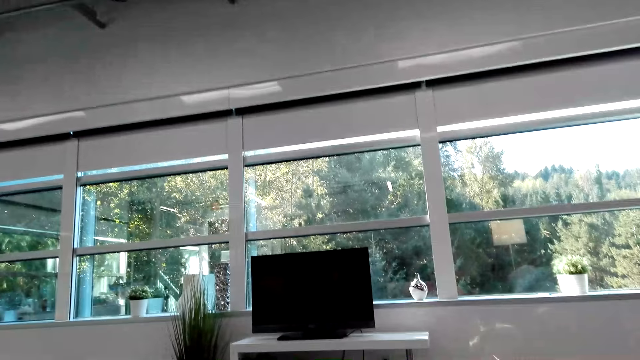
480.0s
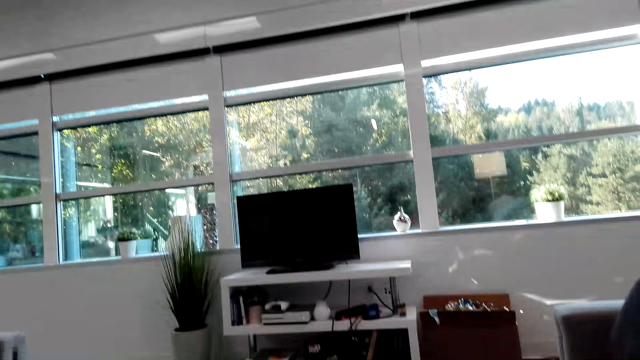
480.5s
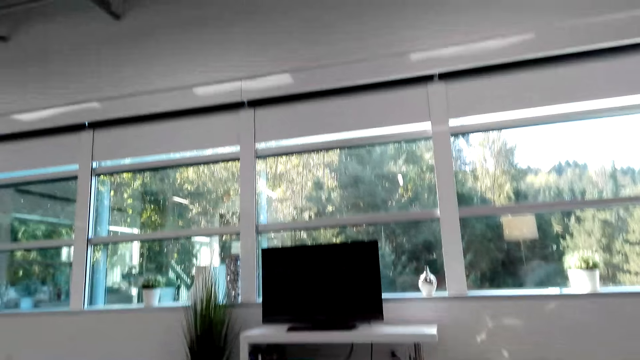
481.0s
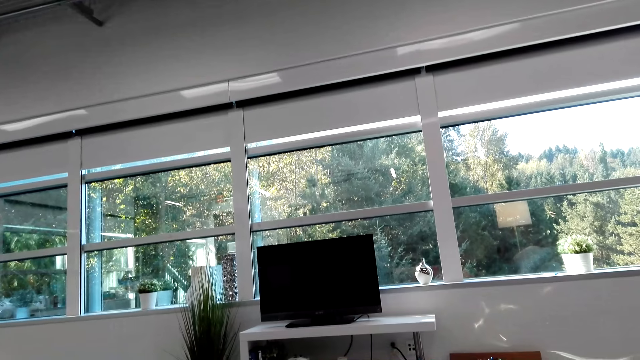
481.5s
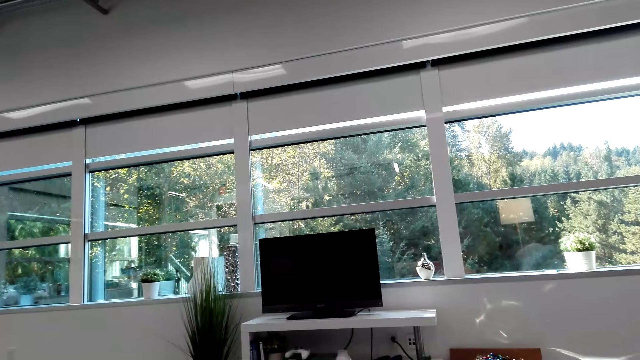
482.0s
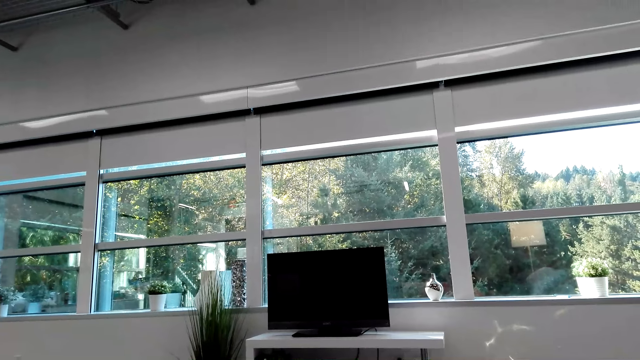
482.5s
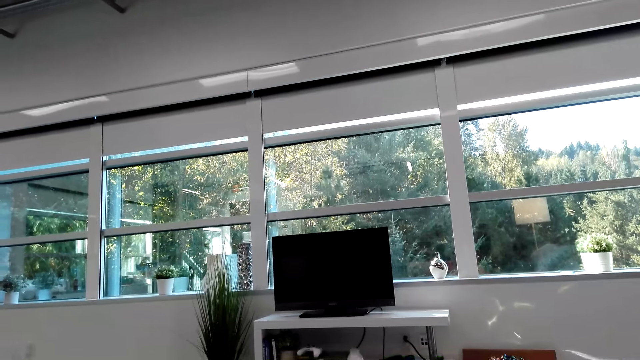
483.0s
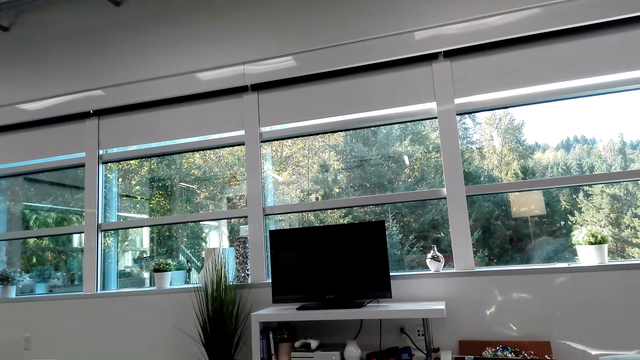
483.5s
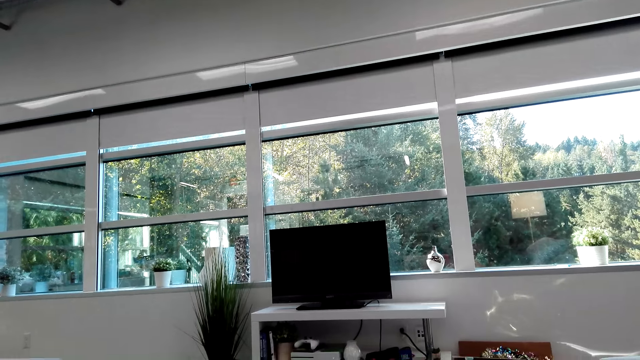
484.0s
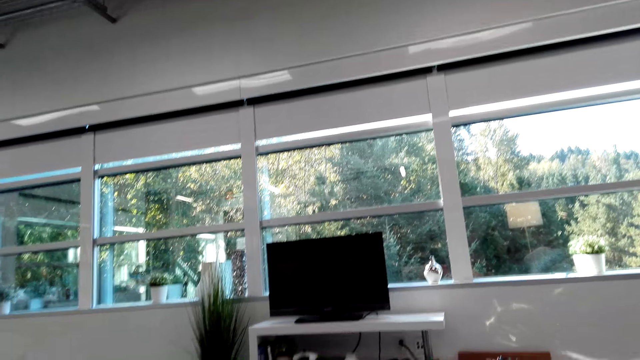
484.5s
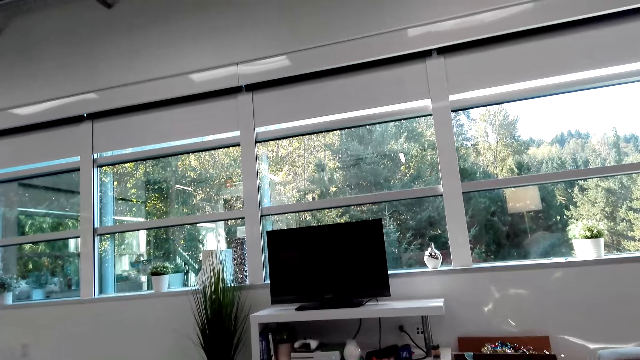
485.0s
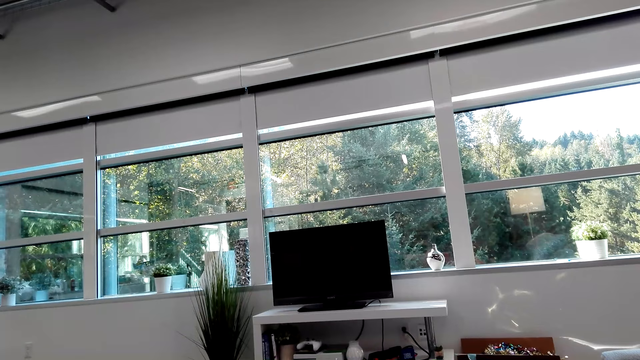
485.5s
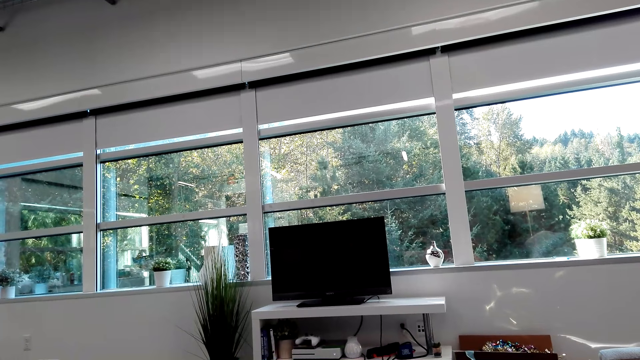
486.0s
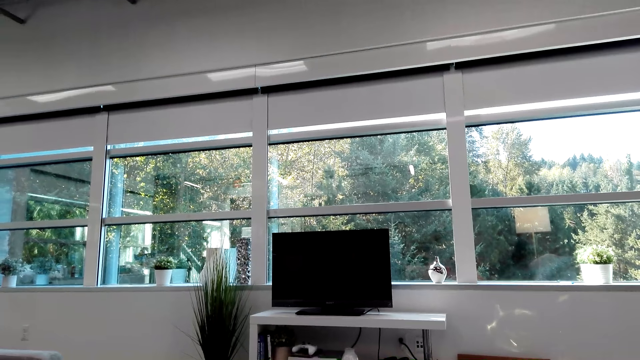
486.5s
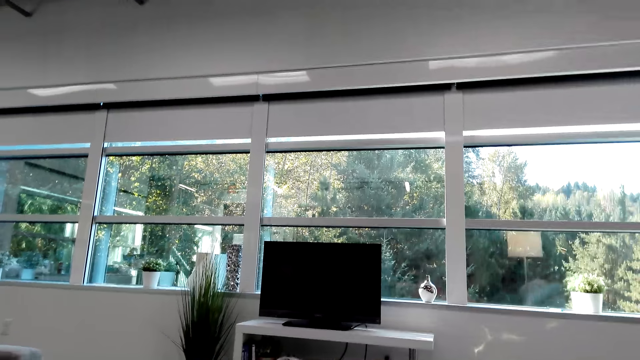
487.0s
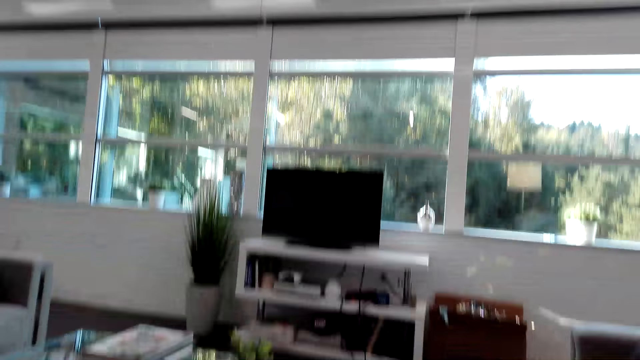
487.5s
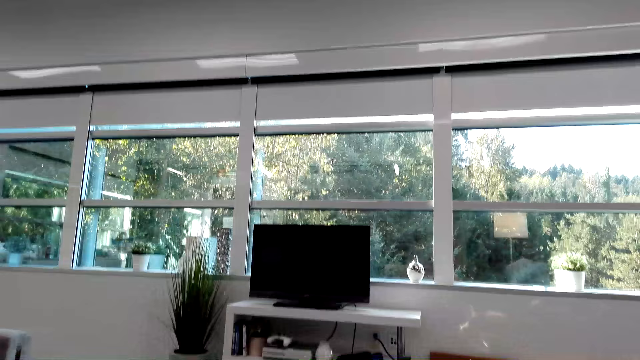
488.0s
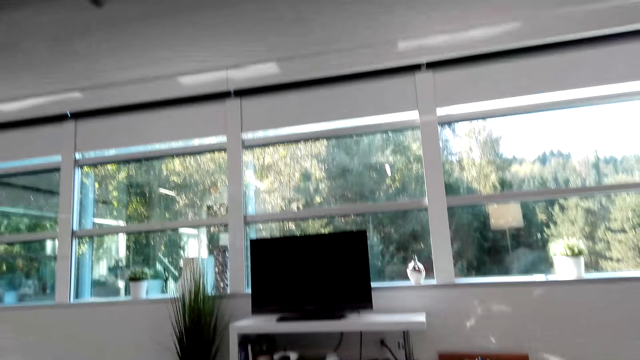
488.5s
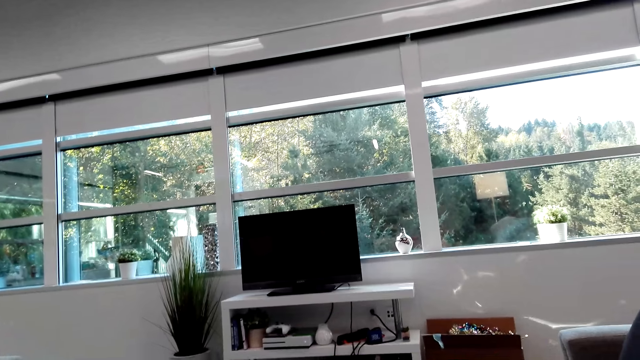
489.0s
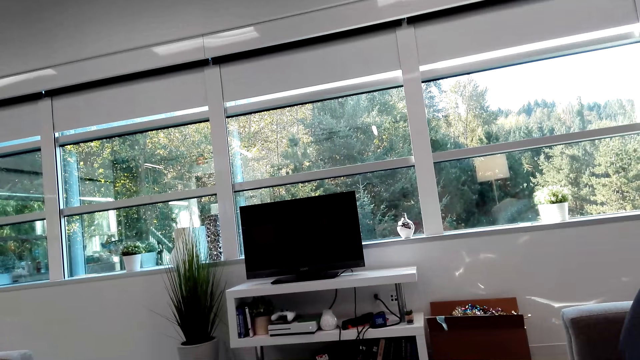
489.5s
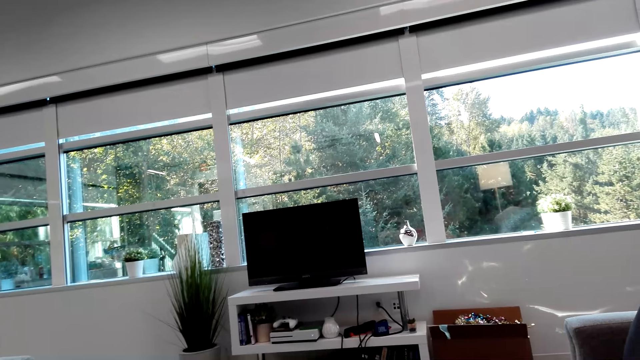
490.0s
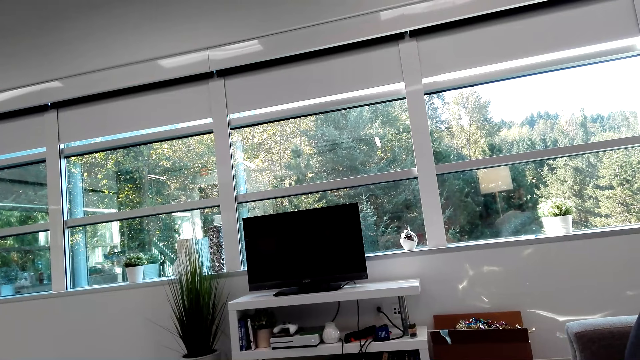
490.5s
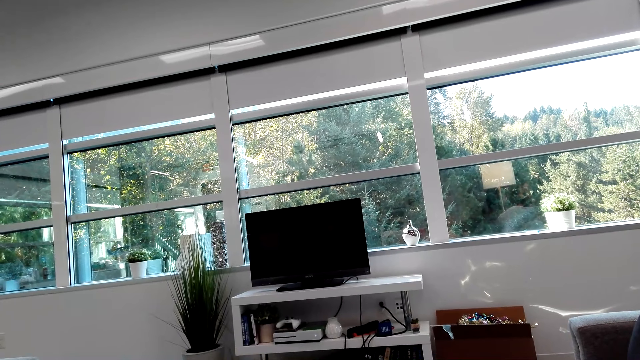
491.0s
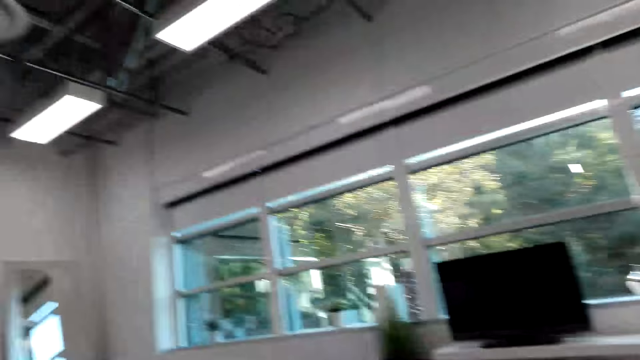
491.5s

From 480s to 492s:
The camera wearer looks at the television.

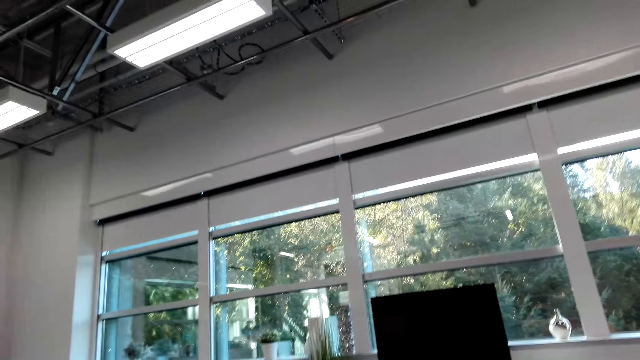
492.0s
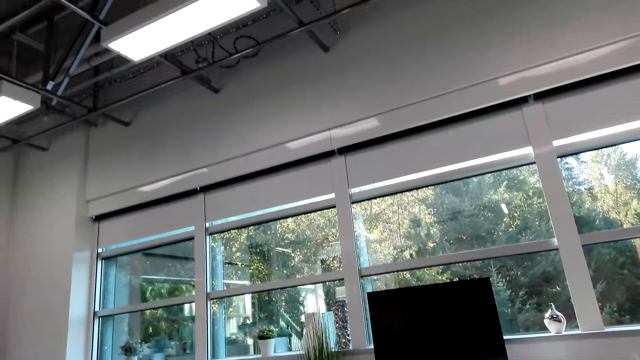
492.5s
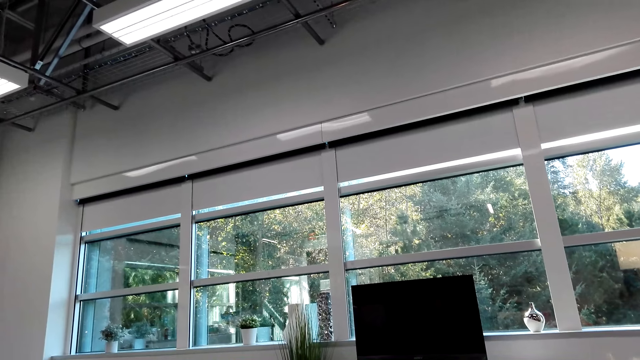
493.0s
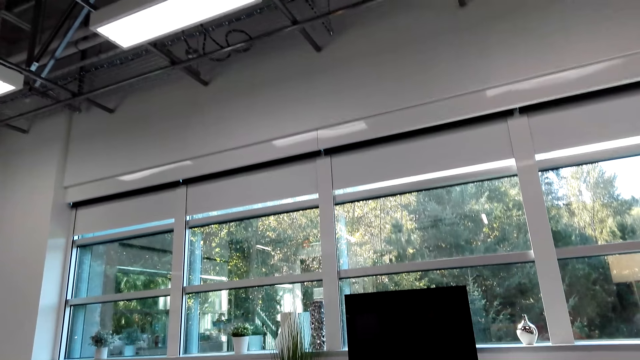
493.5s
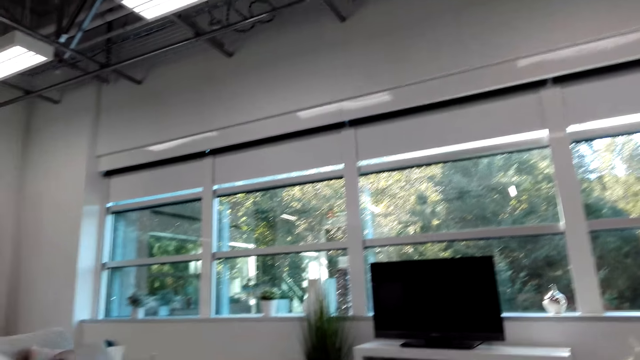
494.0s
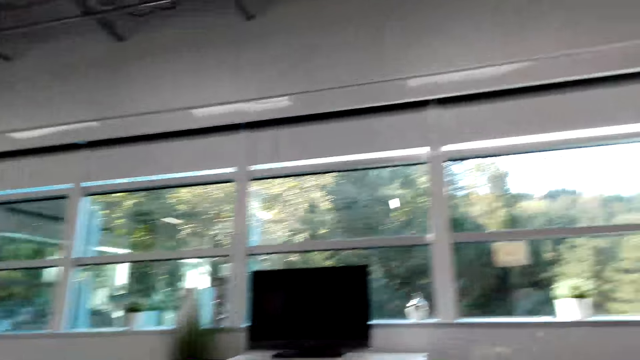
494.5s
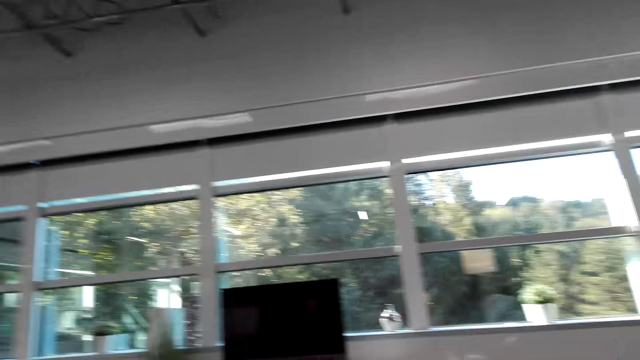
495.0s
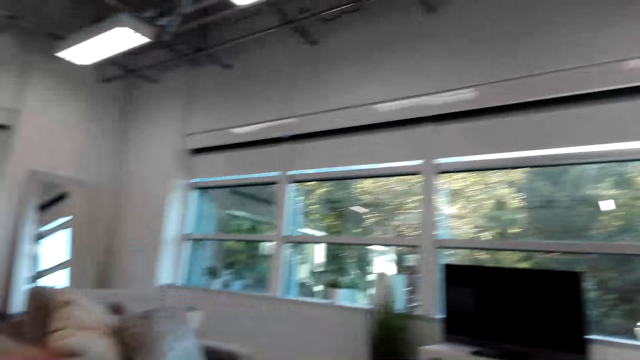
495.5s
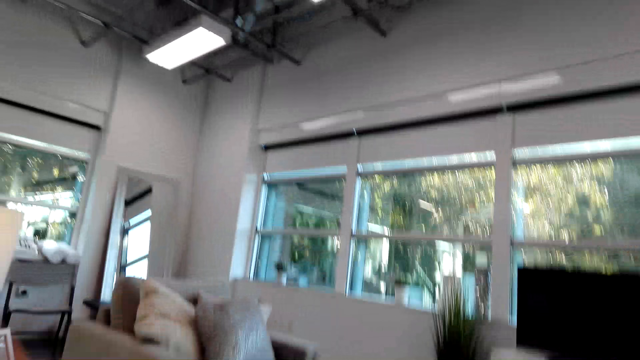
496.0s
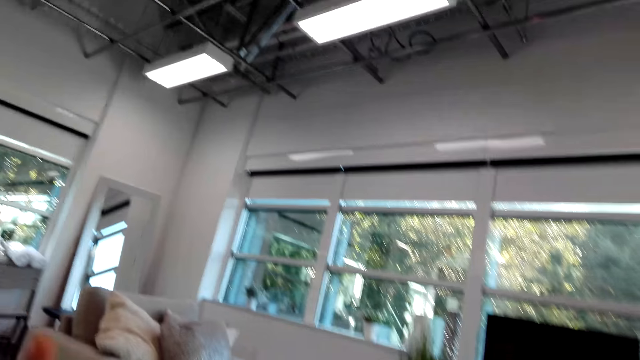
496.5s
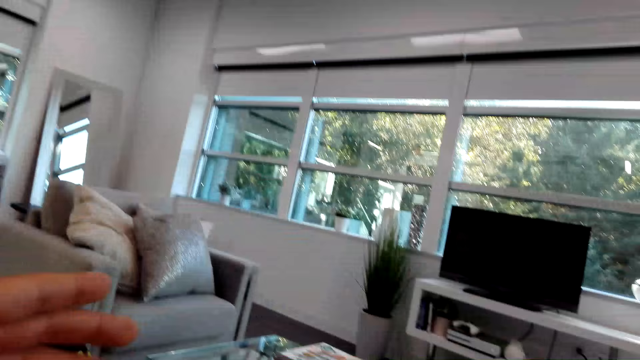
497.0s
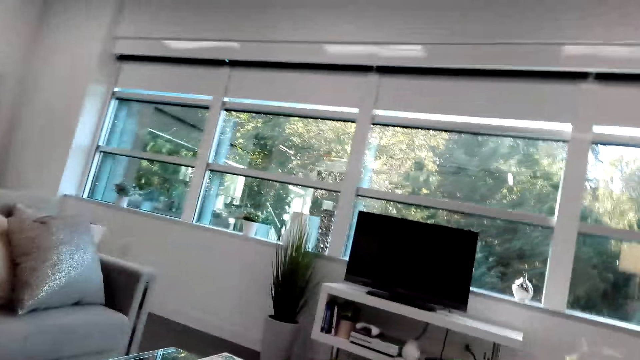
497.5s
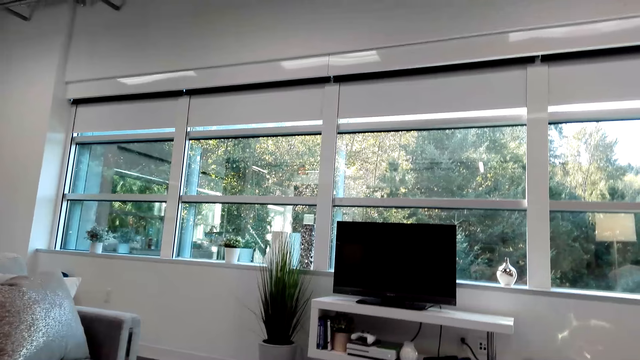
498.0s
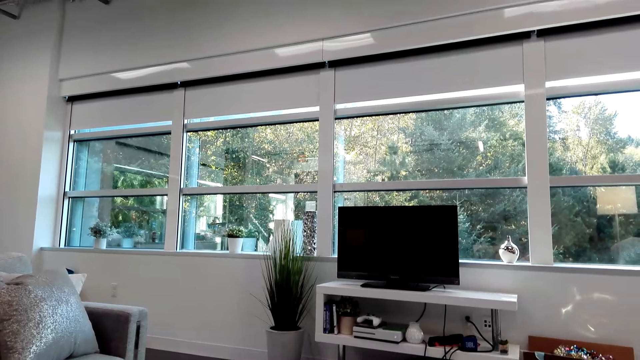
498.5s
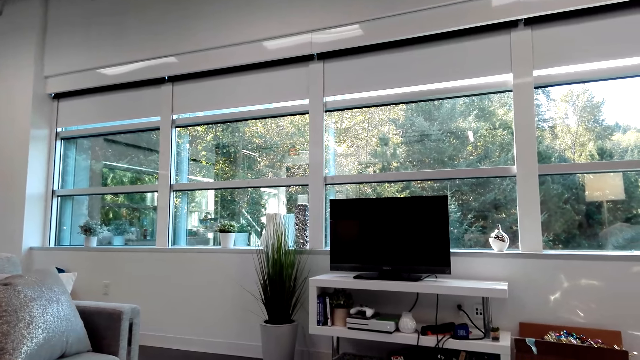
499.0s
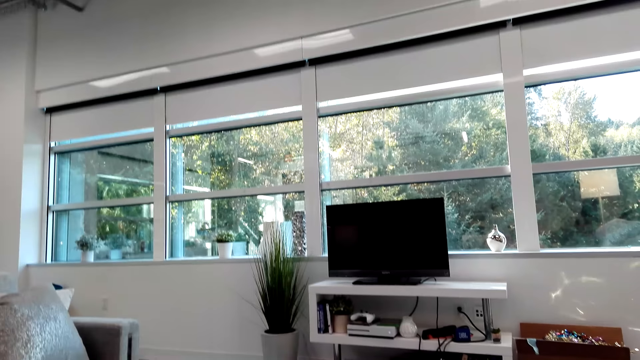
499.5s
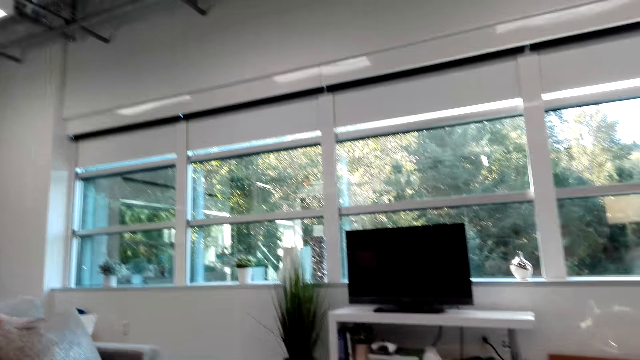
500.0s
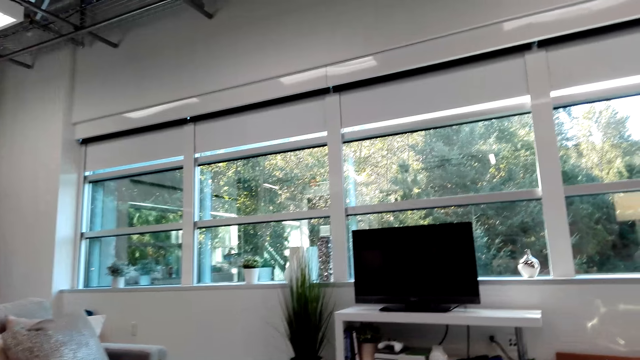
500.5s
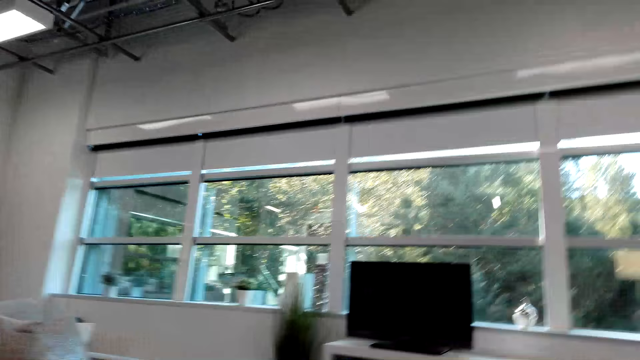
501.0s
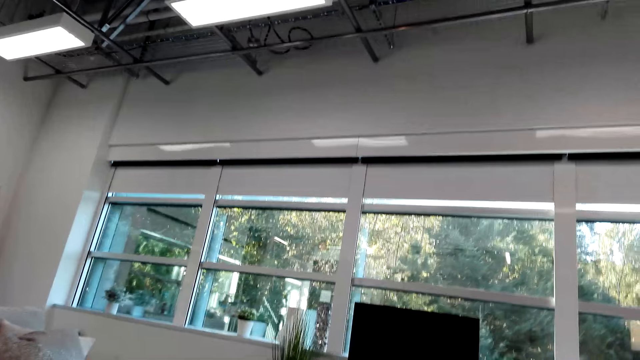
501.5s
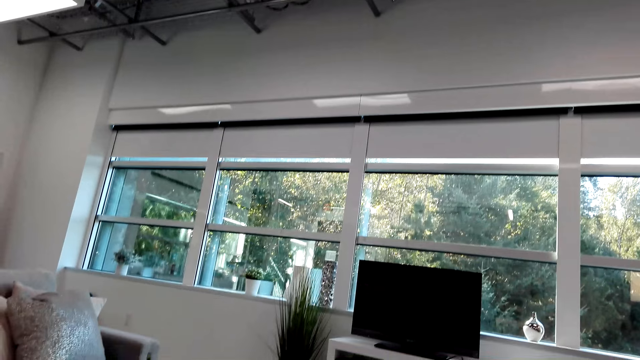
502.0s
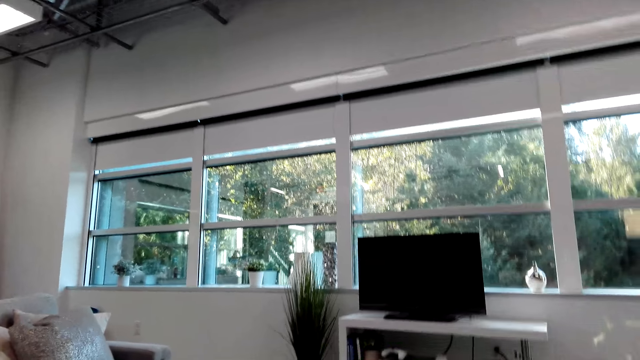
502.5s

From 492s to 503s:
The camera wearer moves the left hand. They stay still.
